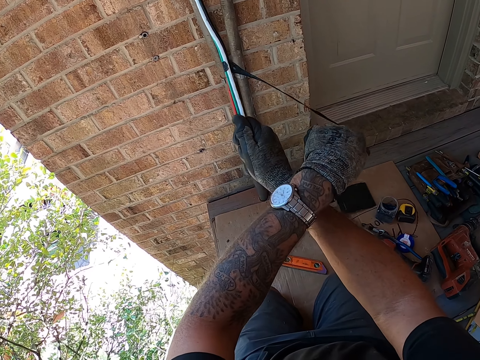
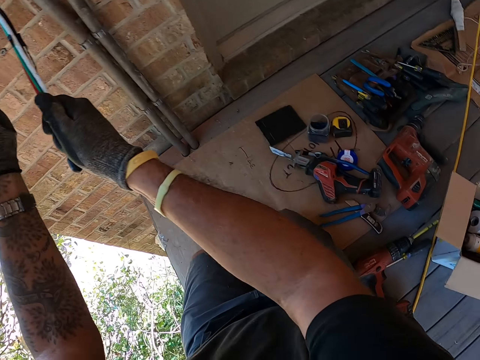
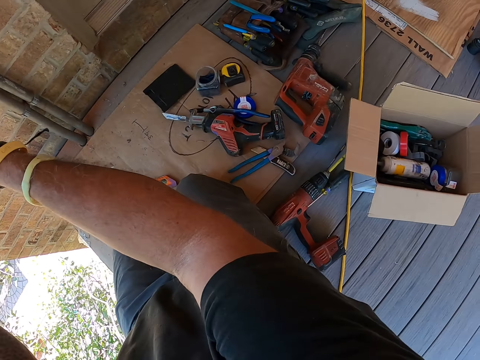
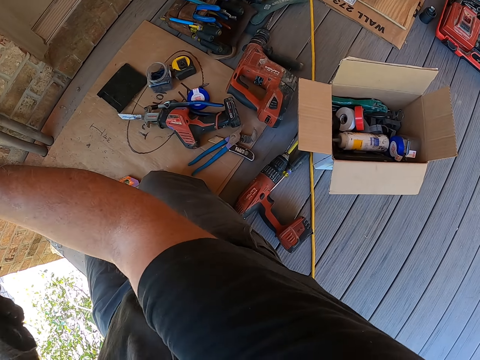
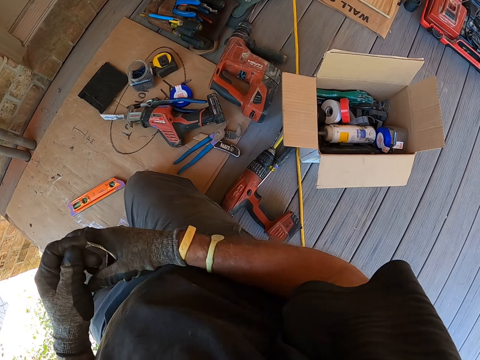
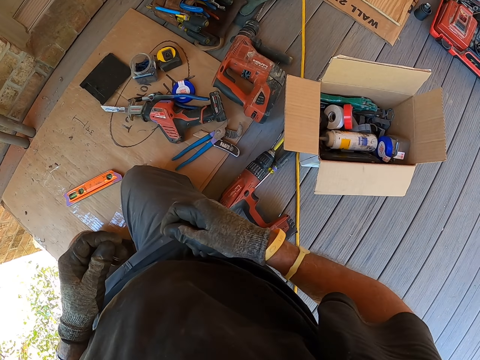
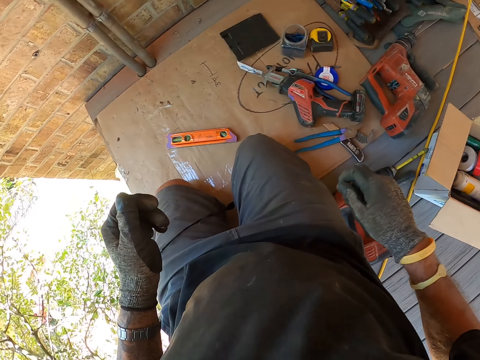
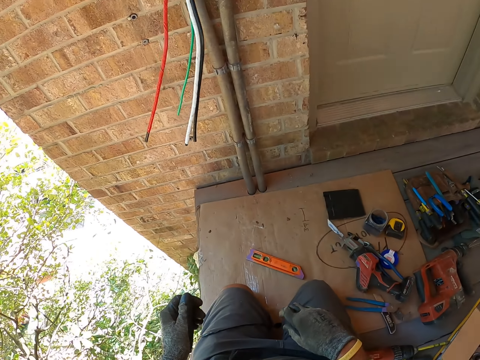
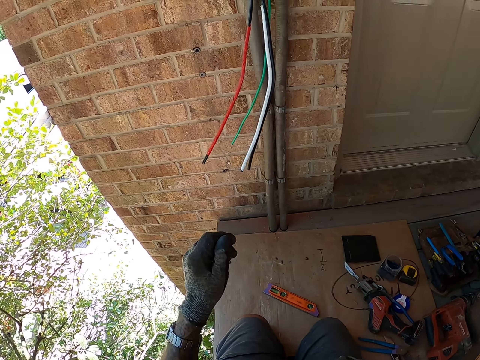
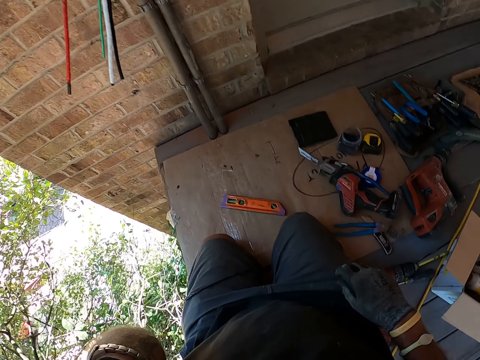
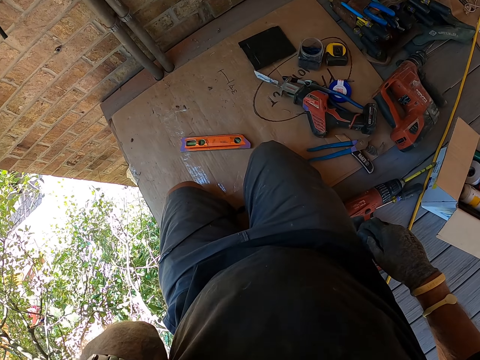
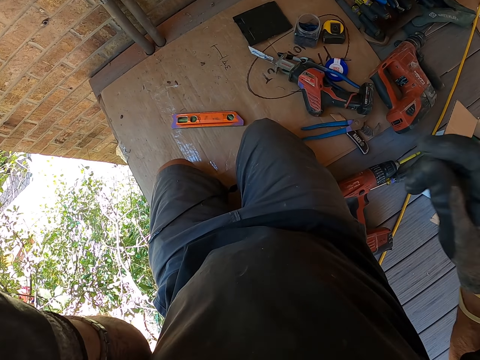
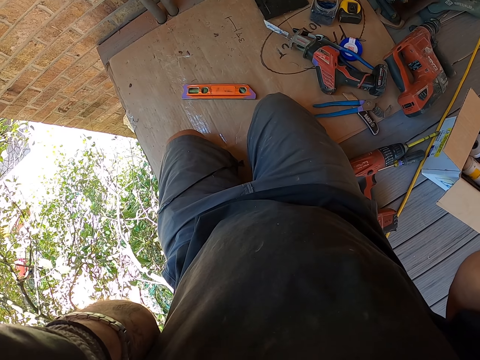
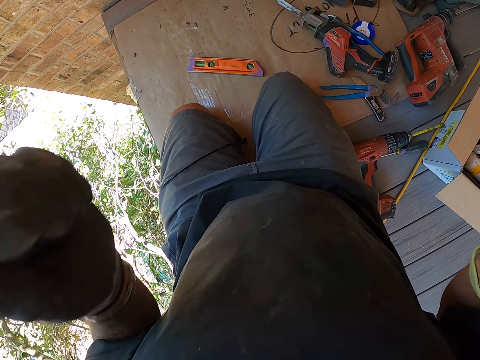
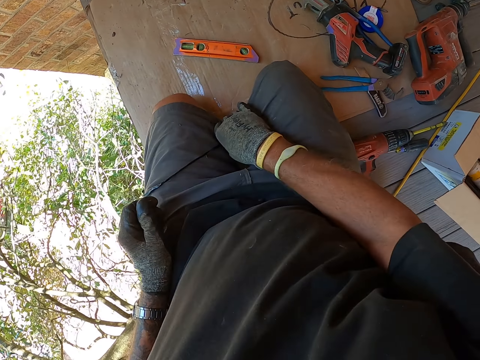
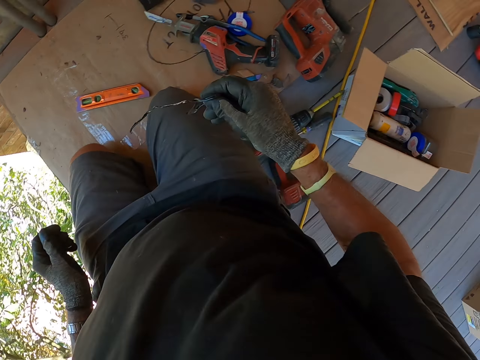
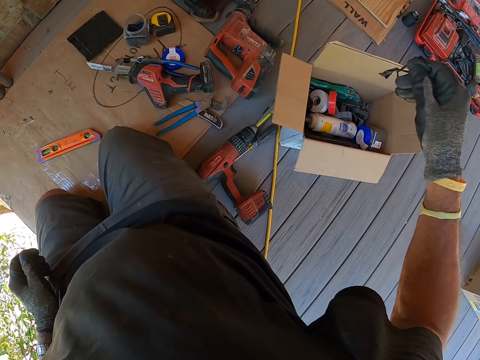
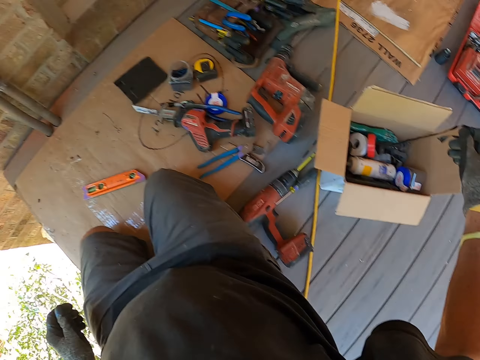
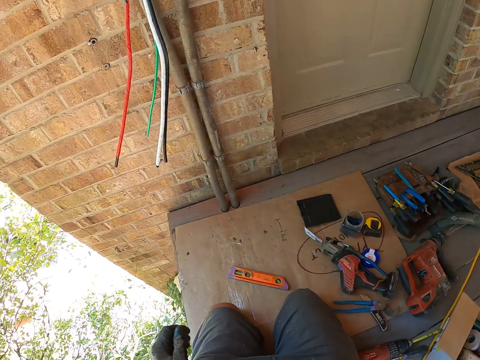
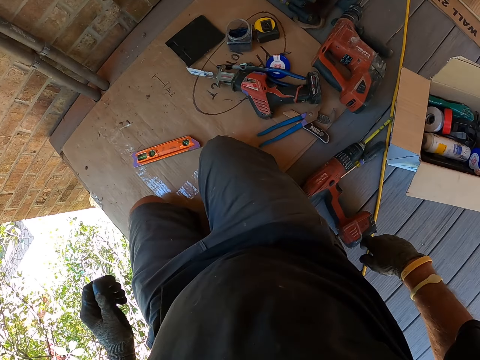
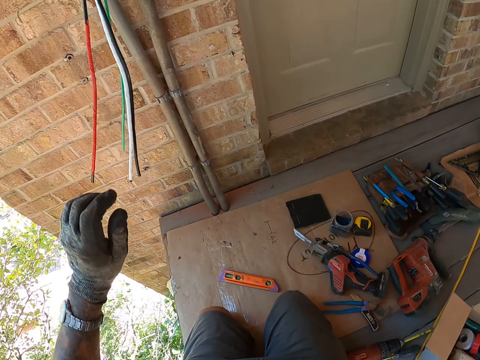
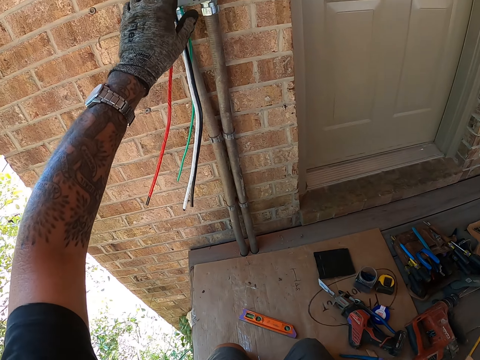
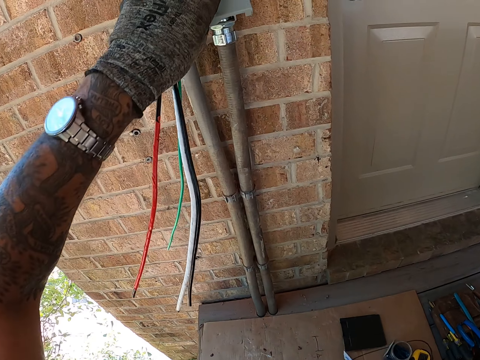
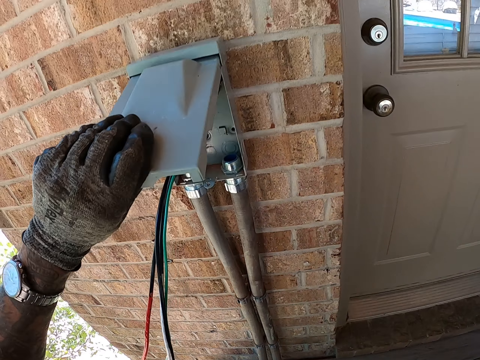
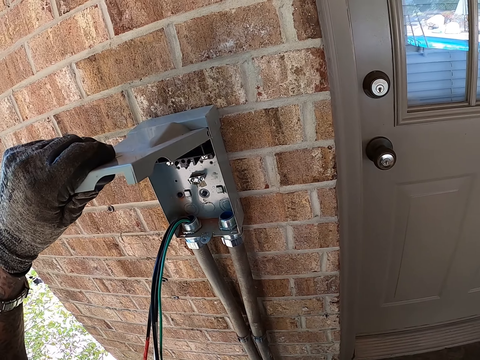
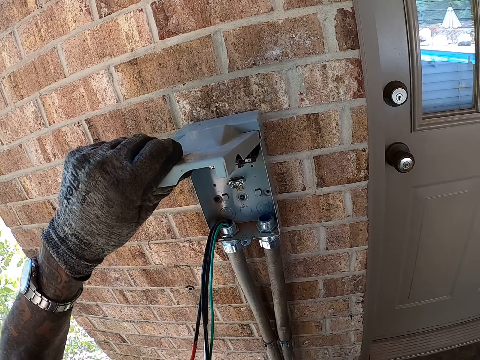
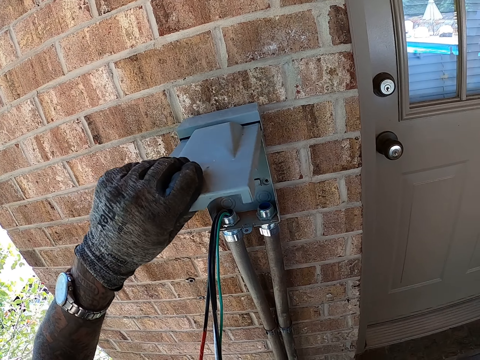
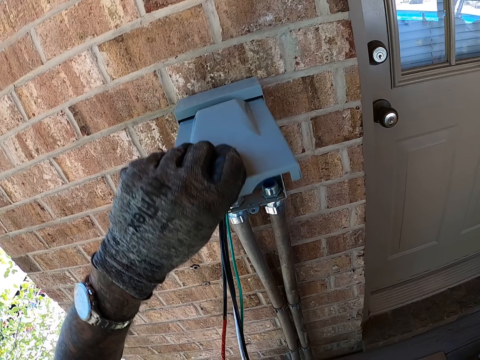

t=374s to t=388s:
The camera wearer moves around. He fixes the camera on his head. He picks up the sellotape on his thighs and drops the sellotape in a carton. He moves around. He uncovers the meter box lid.

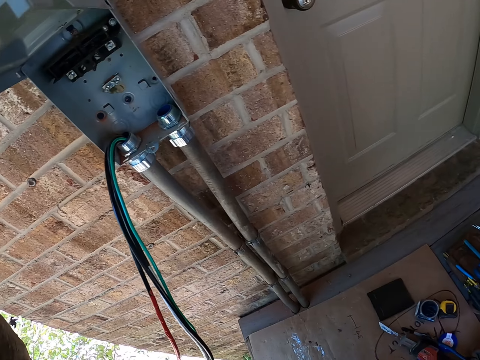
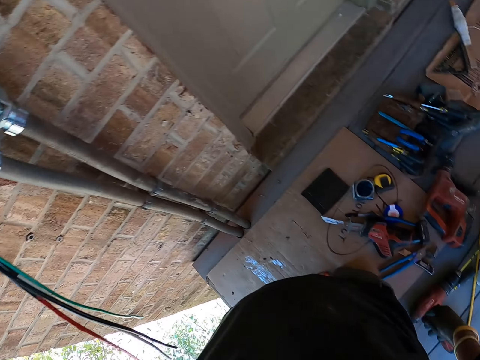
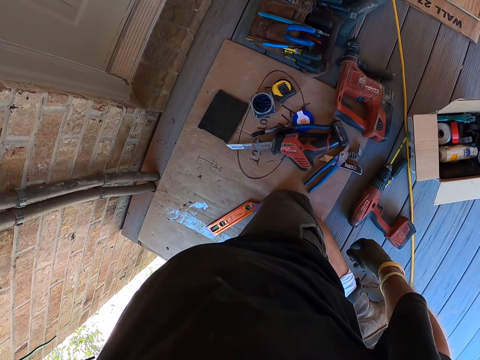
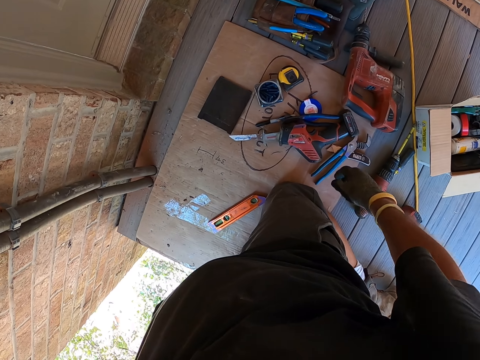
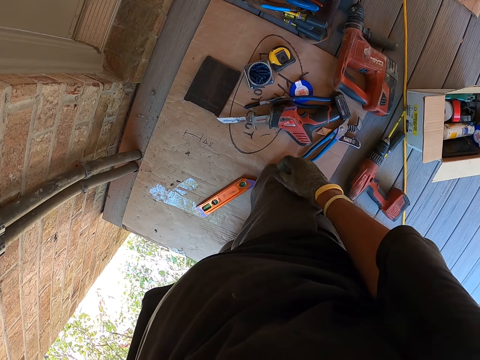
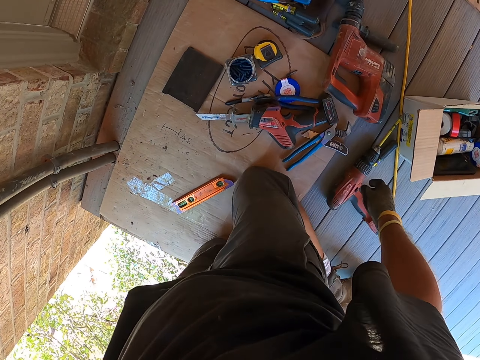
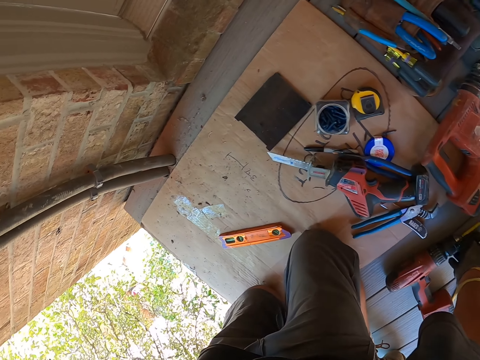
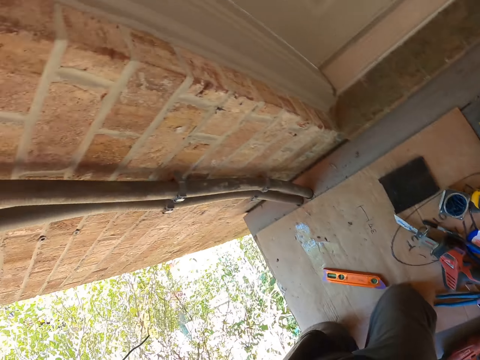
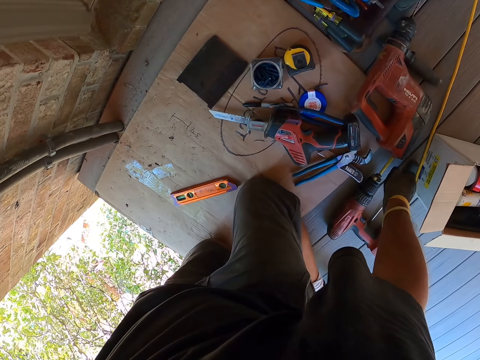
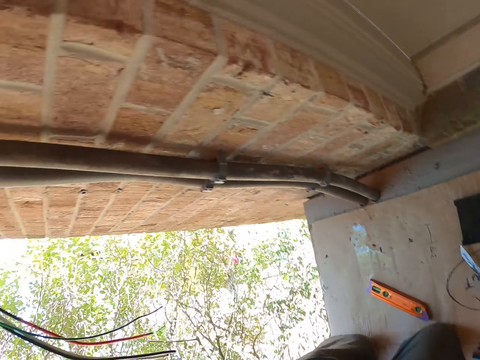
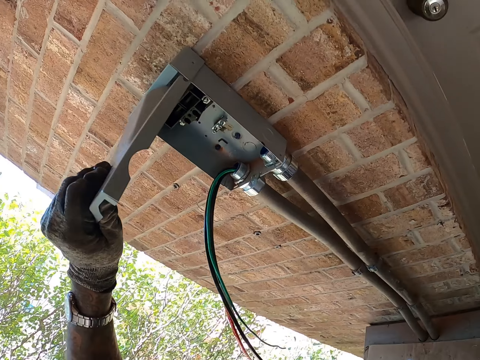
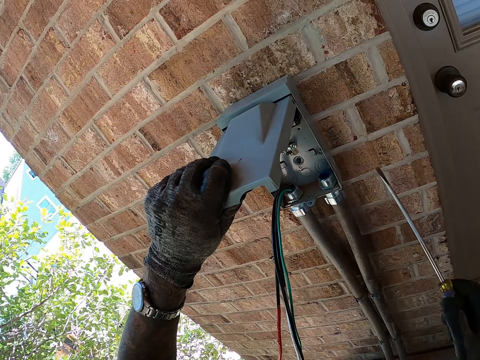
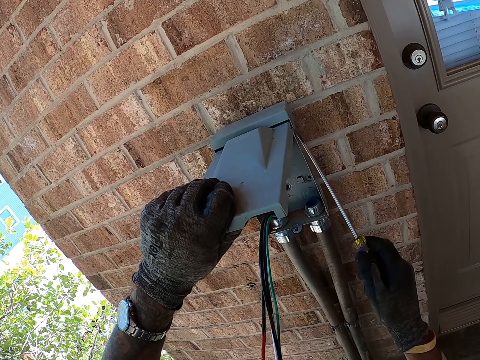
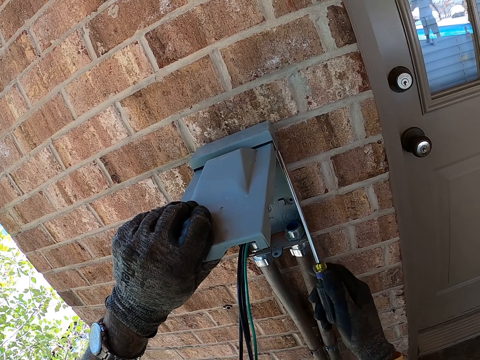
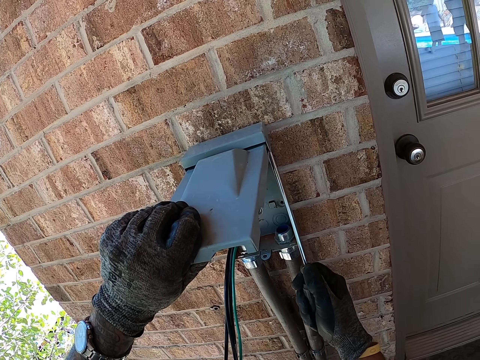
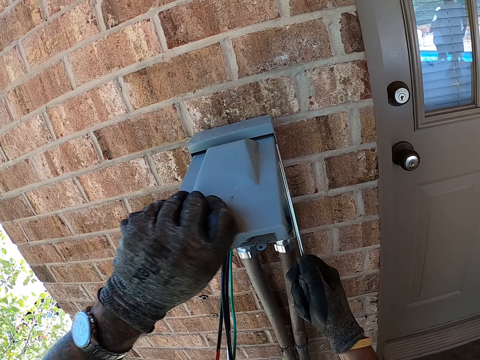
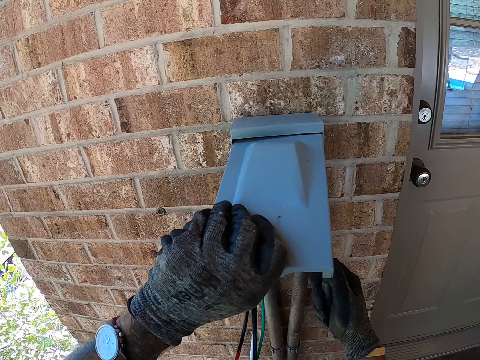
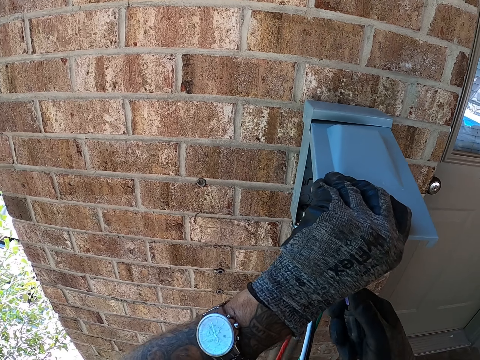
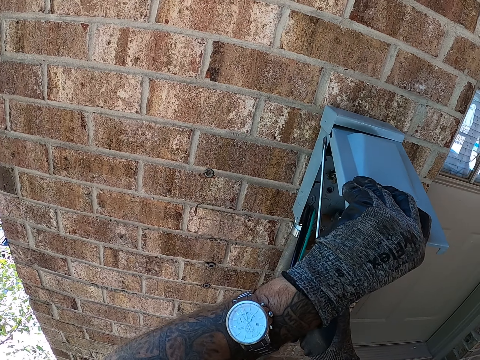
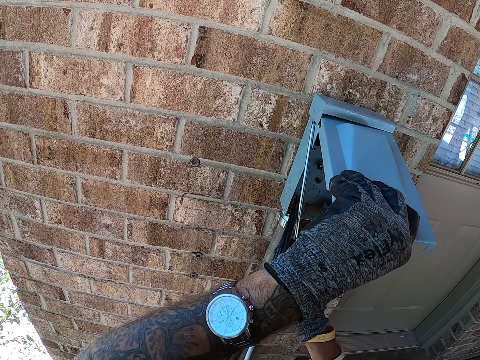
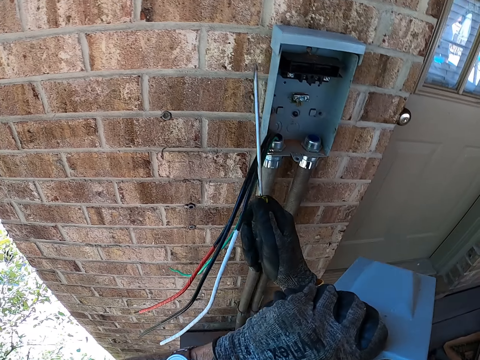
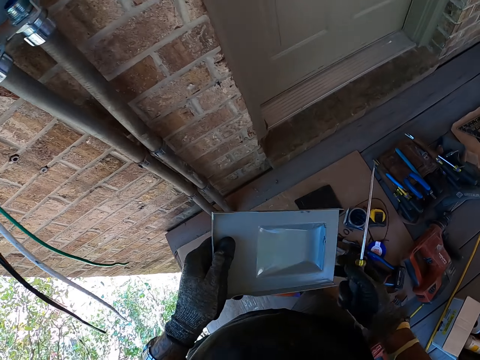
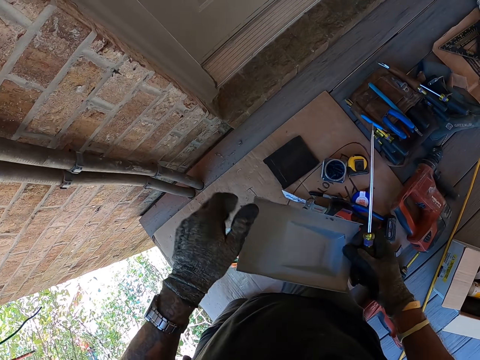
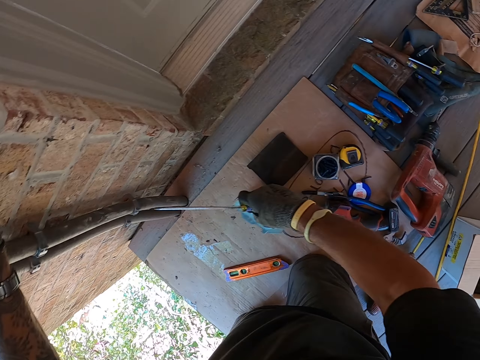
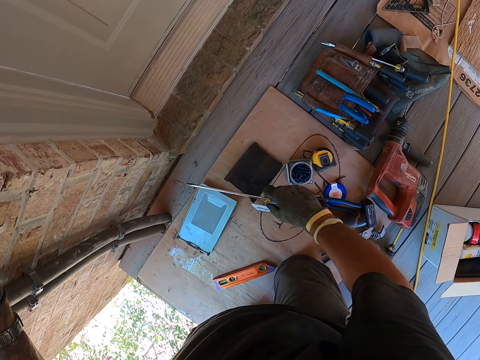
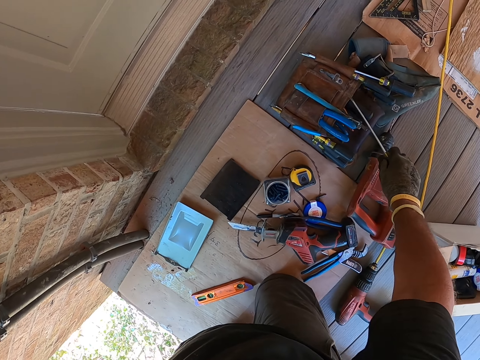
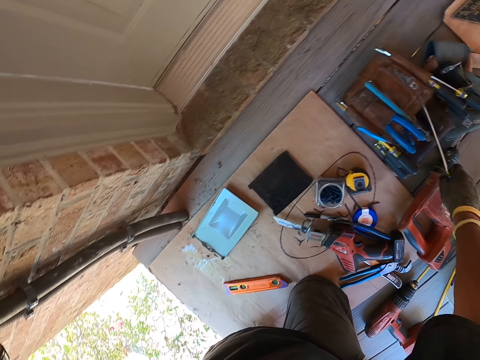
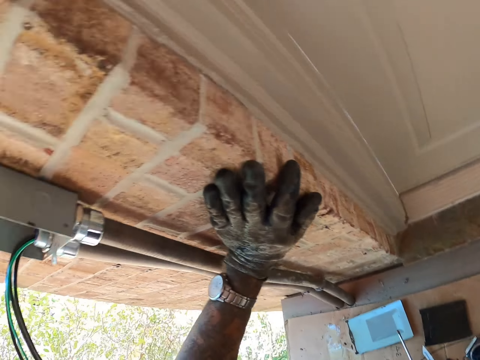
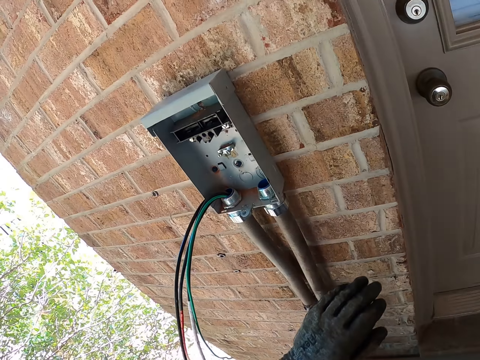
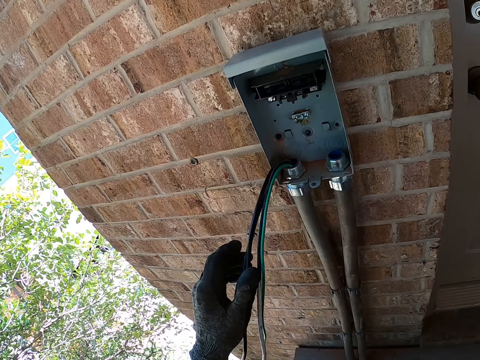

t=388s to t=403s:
The camera wearer looks around. They pick up the screwdriver on the floor. They disconnect the box lid with the screwdriver. They fix the meter box with the screwdriver. They move around. They put the box lid on the floor. They move around. They touch something with the left hand.
